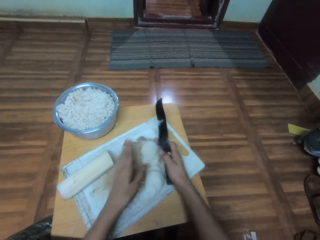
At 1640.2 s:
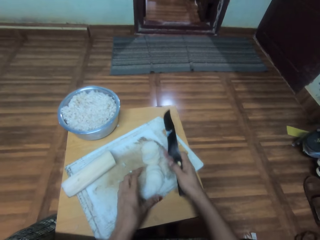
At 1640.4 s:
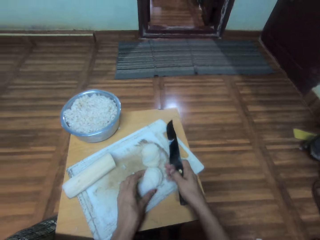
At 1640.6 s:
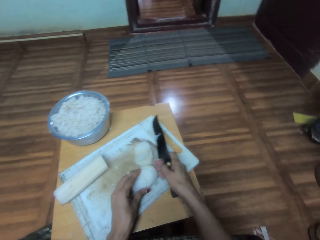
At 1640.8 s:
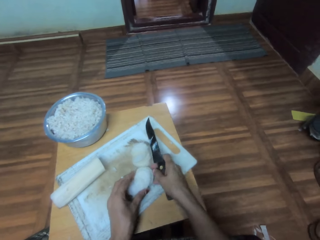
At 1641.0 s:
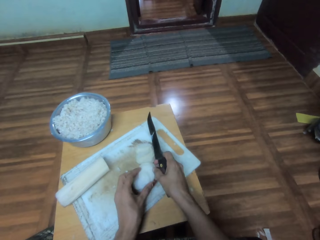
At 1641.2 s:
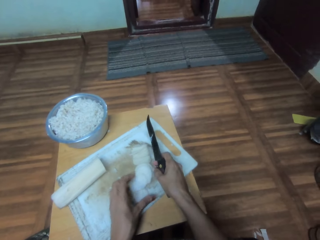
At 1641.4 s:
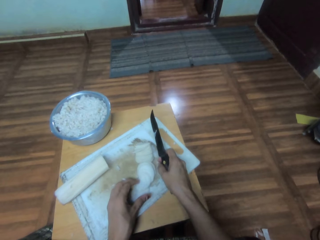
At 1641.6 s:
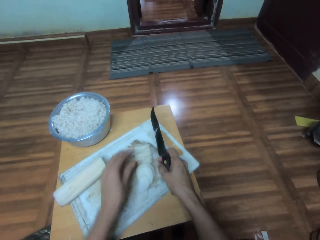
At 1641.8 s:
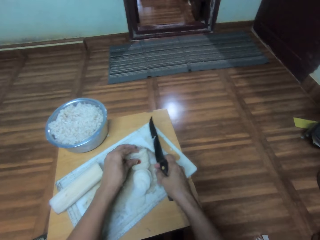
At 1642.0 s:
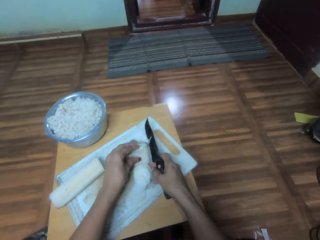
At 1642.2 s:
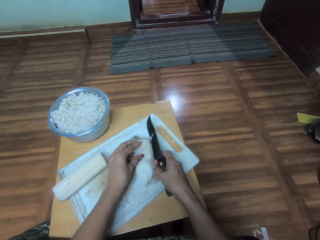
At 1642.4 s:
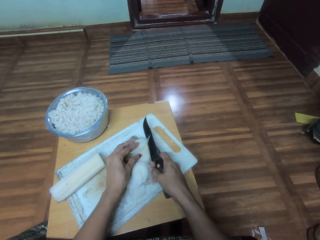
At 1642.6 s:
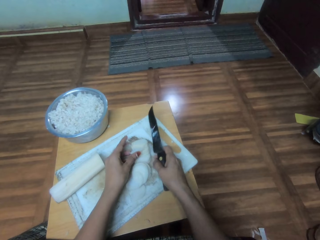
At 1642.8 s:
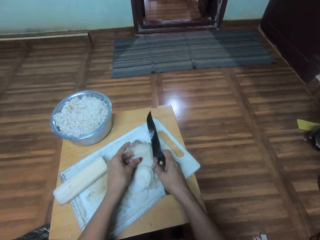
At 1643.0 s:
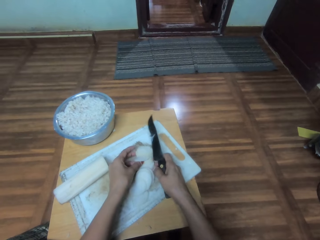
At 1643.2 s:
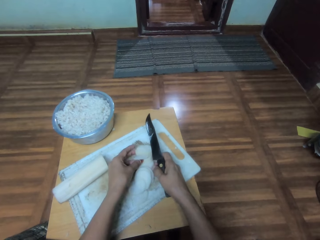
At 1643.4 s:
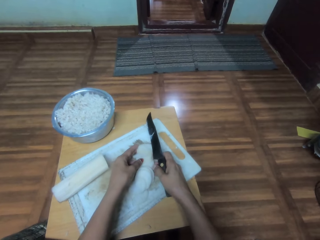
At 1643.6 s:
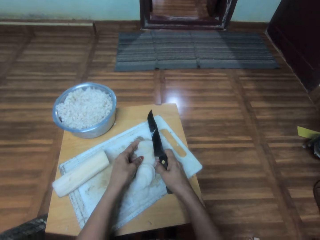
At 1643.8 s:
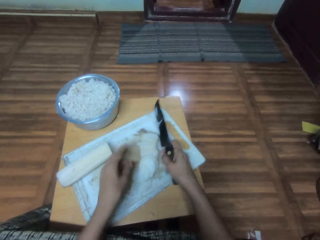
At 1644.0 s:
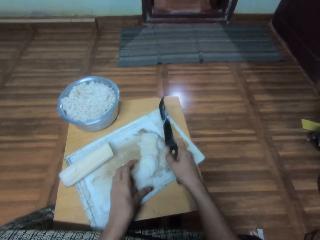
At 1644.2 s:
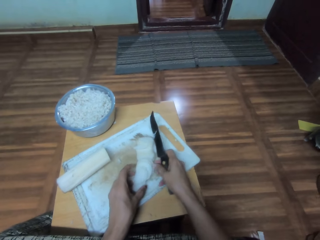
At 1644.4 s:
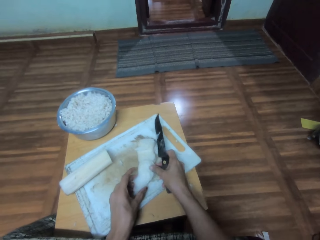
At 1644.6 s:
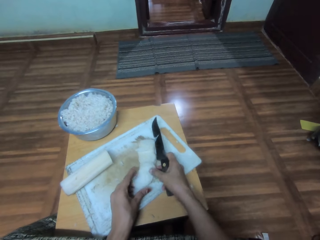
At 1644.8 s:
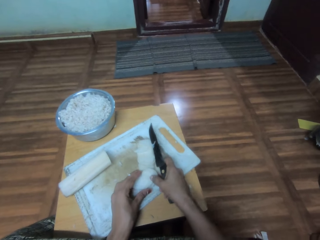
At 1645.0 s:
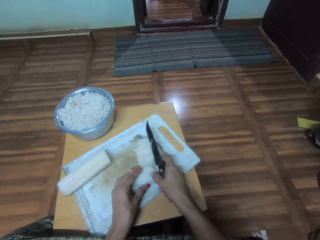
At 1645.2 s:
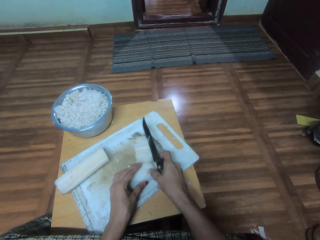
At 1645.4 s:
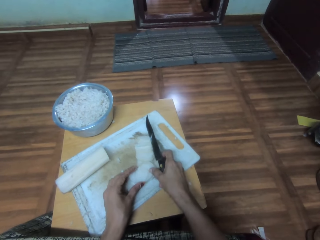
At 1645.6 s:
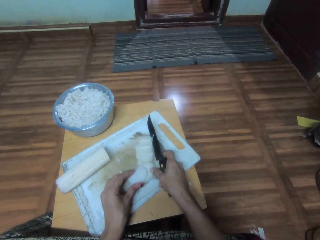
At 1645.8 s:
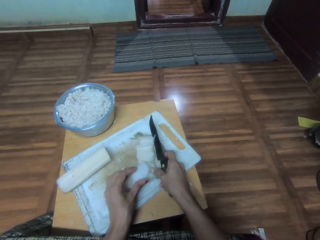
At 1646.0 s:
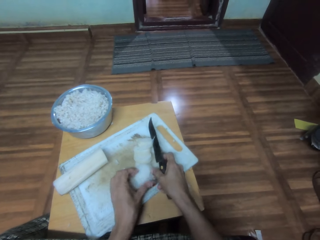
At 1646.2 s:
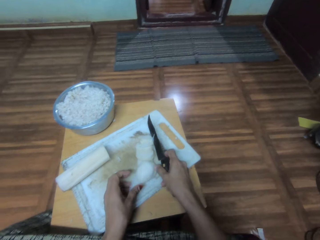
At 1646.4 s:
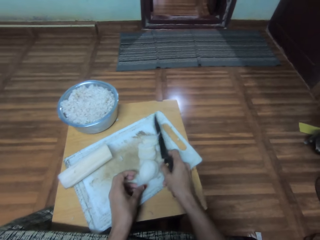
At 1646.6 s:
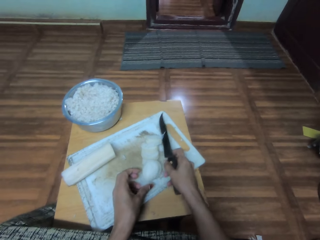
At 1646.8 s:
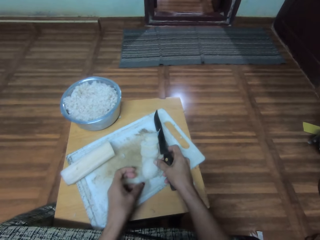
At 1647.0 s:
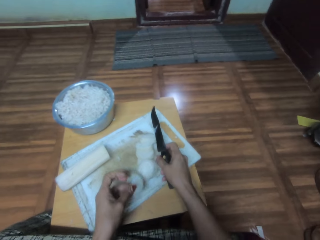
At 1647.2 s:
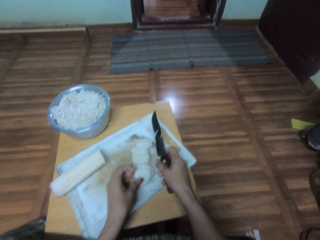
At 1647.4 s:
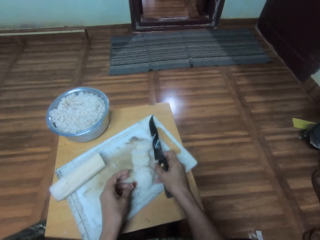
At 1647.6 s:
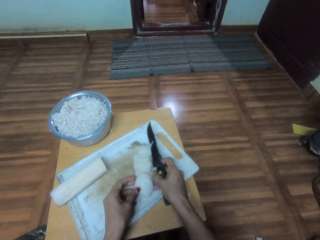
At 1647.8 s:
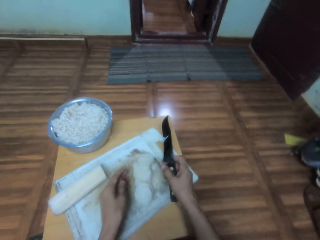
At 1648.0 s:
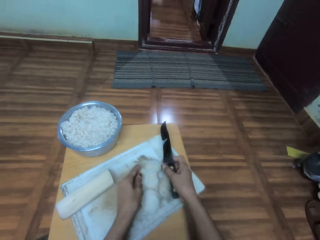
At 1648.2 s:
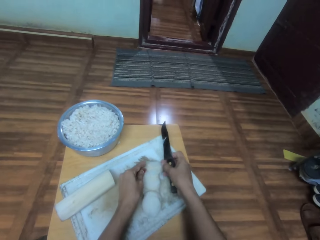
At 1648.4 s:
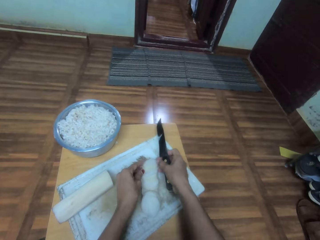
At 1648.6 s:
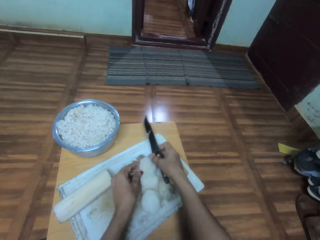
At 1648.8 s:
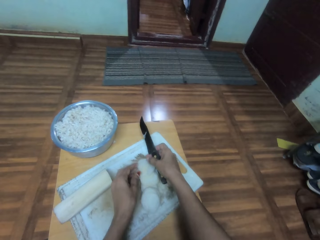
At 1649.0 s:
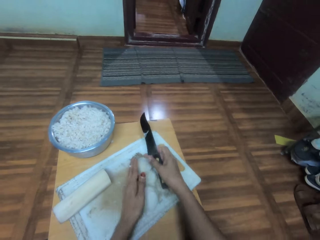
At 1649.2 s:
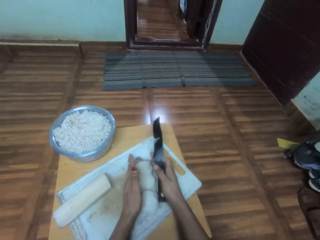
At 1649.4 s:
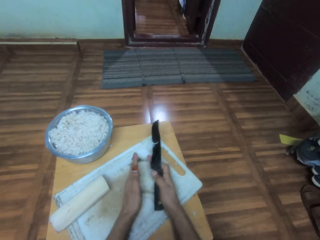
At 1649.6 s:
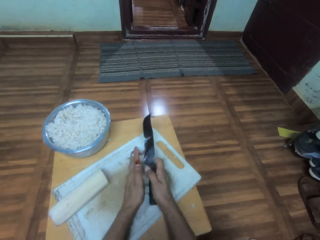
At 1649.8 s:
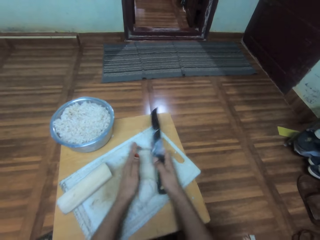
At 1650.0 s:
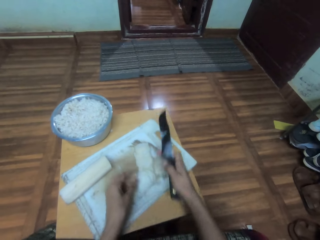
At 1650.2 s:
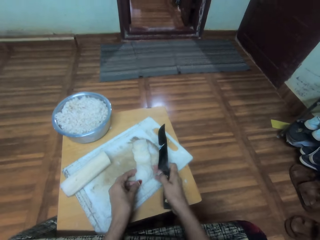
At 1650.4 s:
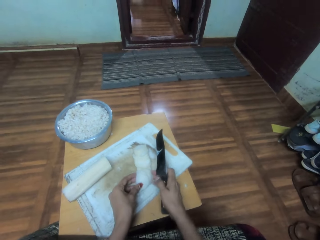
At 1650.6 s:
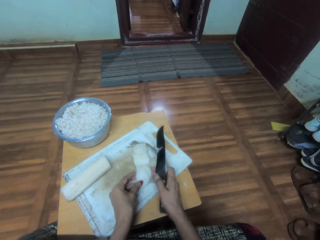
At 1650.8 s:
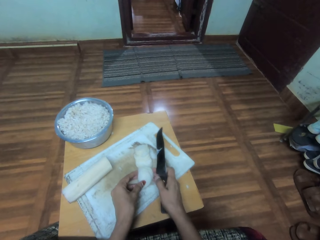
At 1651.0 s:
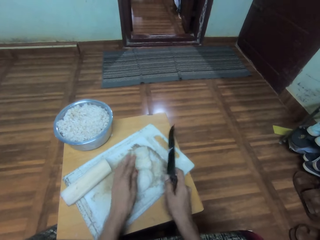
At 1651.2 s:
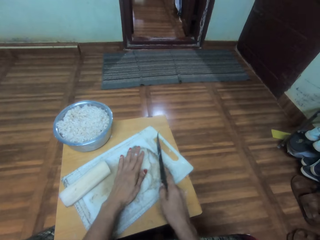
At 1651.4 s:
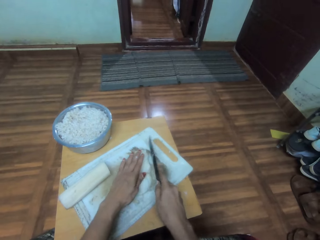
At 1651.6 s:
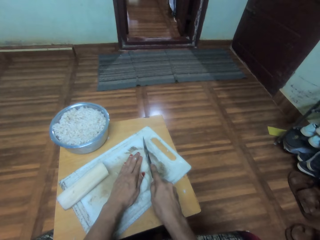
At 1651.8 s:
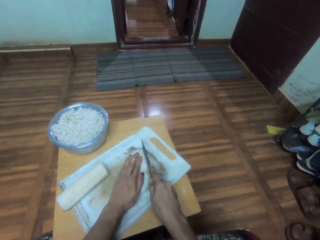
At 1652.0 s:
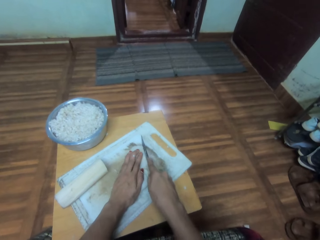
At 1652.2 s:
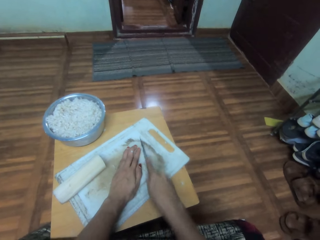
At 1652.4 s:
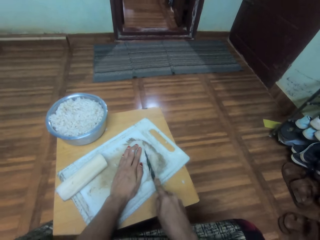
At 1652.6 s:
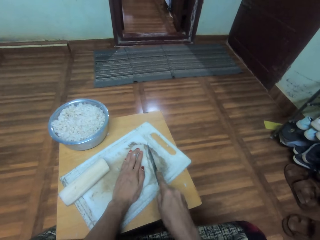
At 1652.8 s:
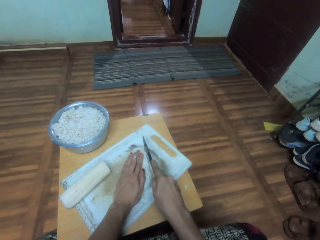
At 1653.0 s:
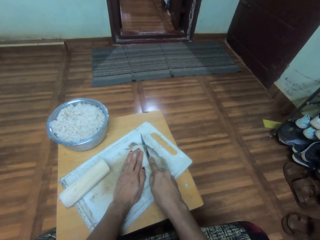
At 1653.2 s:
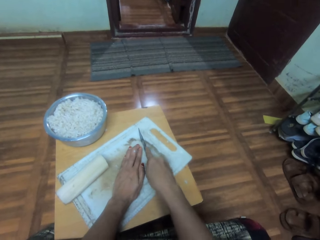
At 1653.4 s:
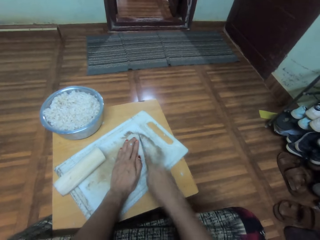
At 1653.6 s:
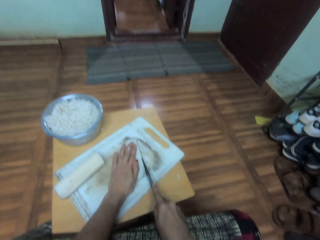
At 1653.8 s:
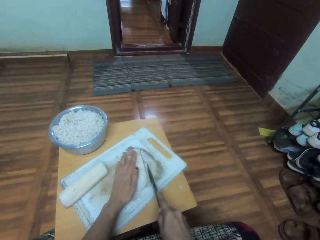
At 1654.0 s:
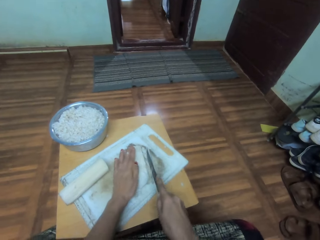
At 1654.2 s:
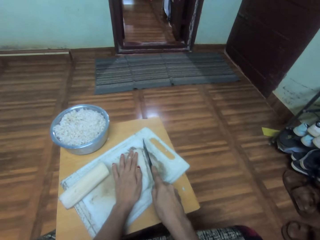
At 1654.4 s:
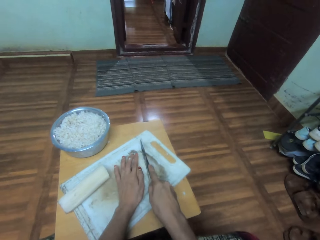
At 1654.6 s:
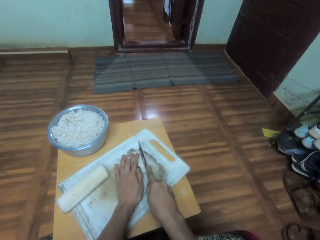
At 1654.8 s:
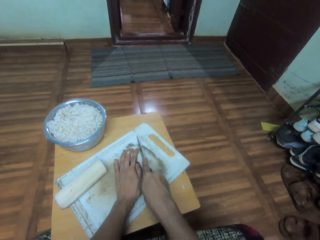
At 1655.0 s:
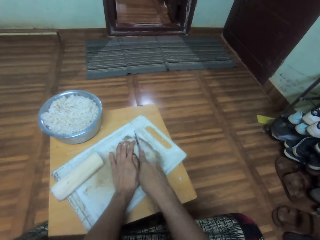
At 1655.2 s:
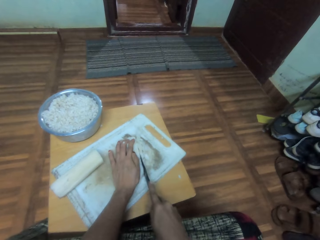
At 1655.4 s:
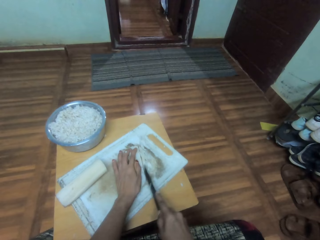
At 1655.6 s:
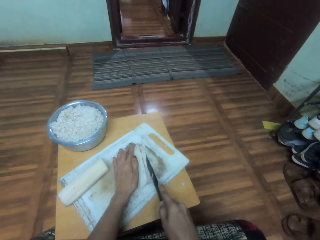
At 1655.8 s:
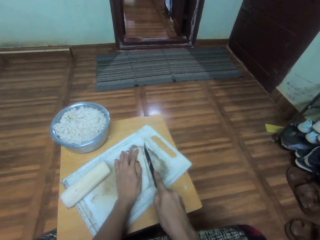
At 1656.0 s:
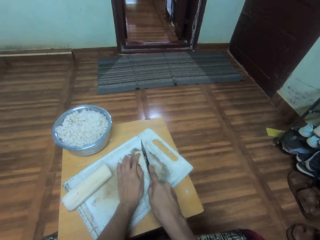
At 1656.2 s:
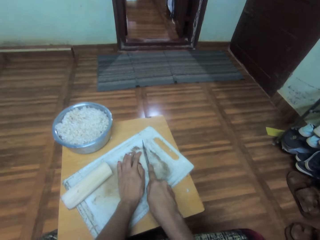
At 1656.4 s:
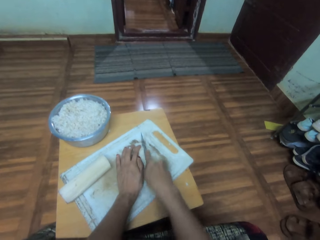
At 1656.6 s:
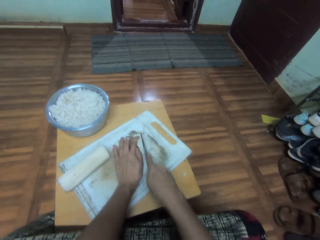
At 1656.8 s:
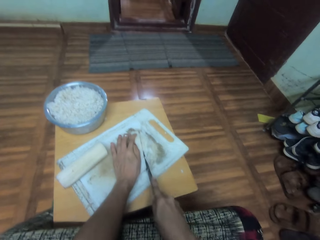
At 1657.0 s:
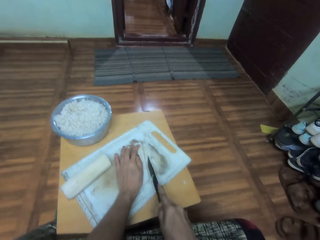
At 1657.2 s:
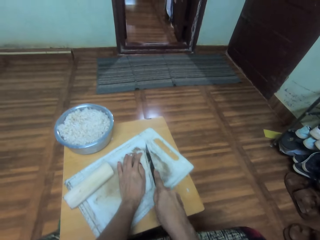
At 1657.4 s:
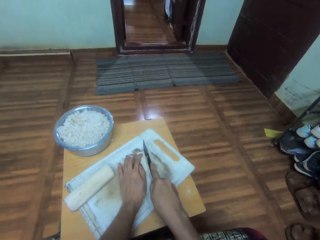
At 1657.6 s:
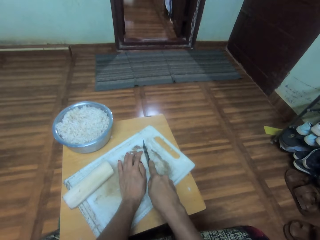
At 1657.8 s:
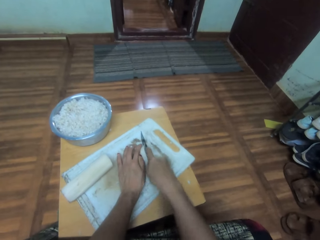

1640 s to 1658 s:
The camera wearer cuts the vegetable.

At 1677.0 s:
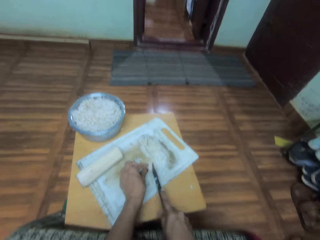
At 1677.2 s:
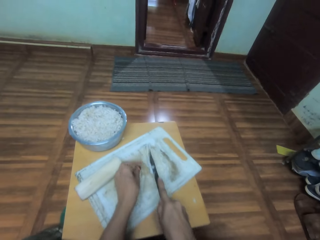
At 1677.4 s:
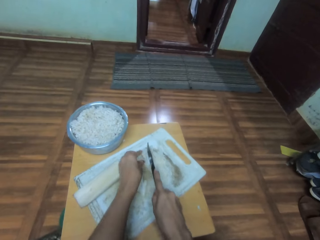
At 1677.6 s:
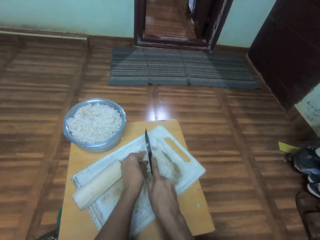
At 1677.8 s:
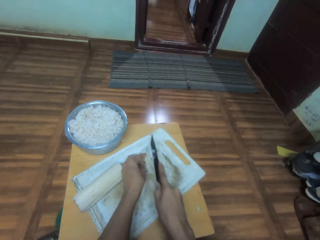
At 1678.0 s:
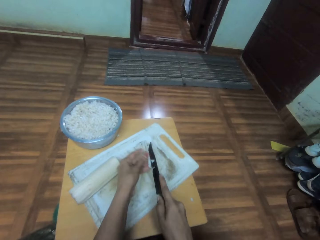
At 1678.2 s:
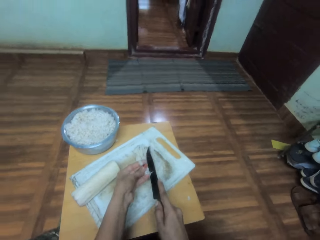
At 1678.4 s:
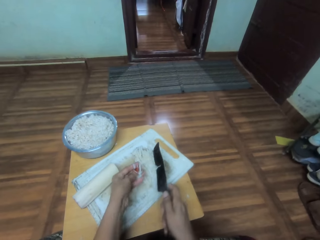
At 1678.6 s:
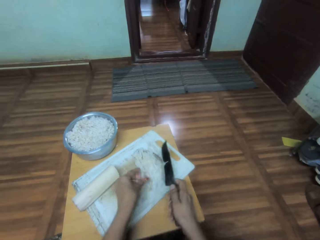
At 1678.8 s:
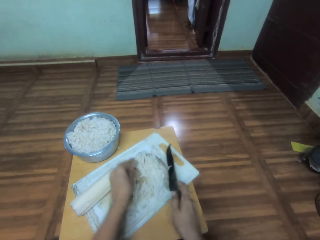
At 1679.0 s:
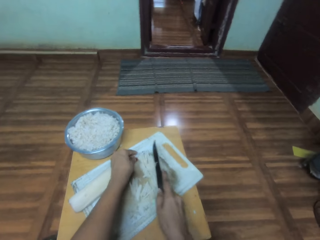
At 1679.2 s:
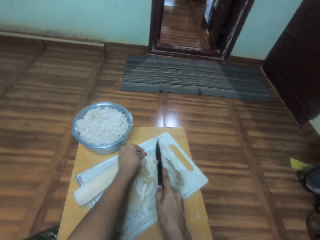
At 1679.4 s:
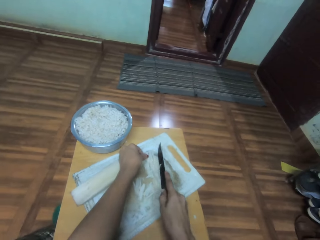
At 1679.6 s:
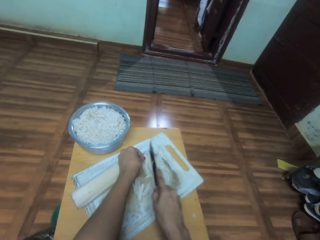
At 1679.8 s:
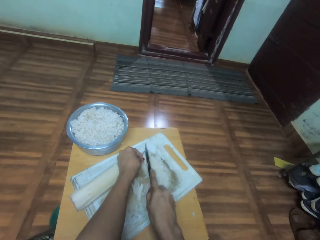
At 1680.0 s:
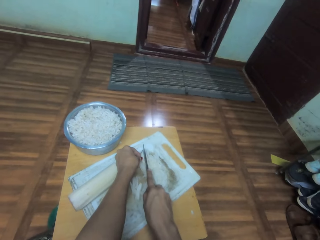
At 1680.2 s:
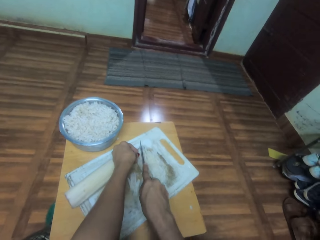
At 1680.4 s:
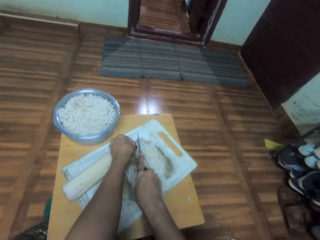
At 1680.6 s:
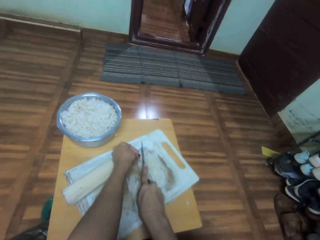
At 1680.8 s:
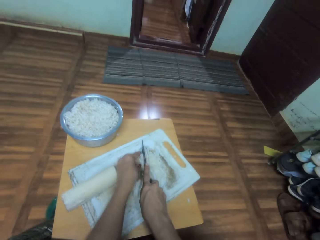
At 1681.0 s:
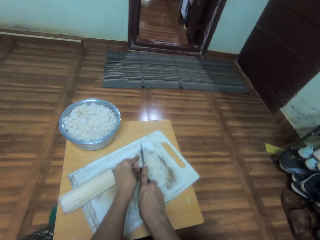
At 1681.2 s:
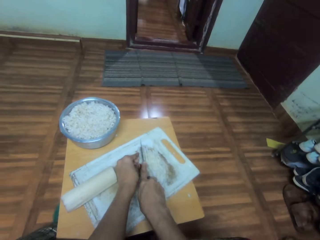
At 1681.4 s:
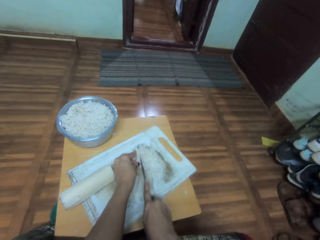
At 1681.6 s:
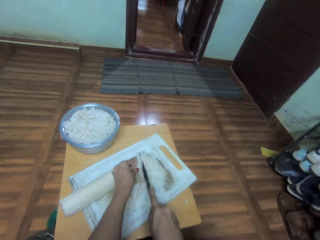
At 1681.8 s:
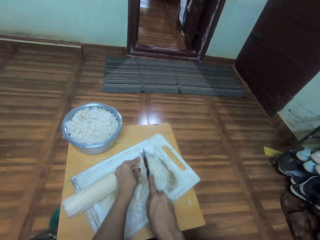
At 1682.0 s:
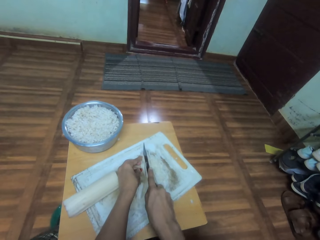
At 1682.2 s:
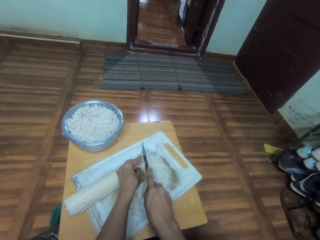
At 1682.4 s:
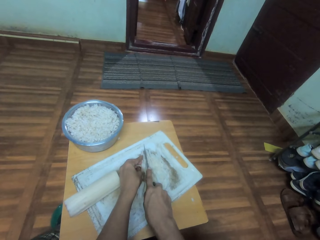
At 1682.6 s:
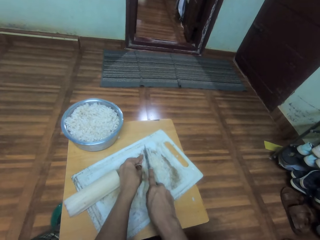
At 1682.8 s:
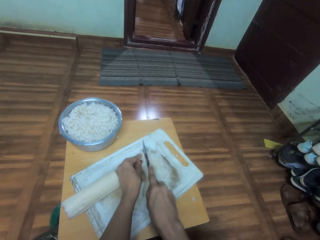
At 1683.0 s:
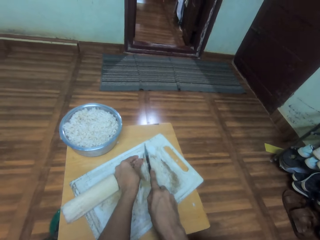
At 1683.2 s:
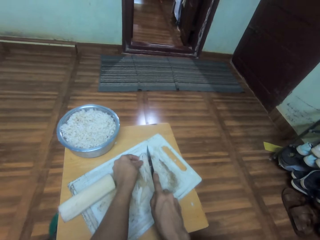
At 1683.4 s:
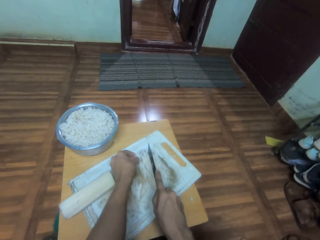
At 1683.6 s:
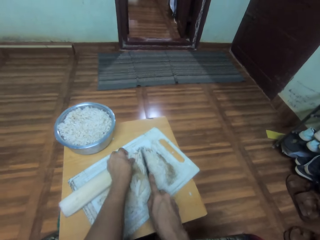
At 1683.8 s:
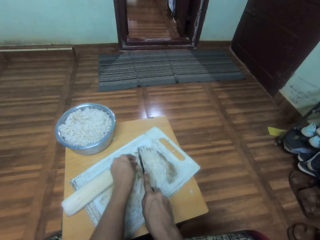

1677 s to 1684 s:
The camera wearer moves the knife up. They move their hand. They move the knife down. They chop something. They move something aside. They chop something.
